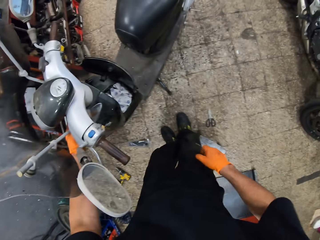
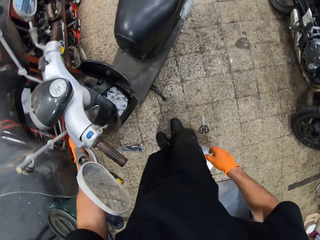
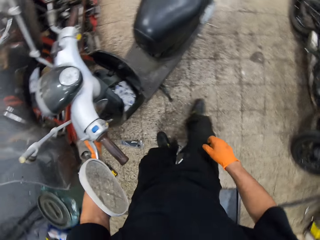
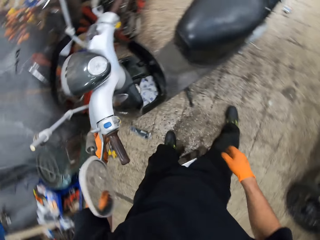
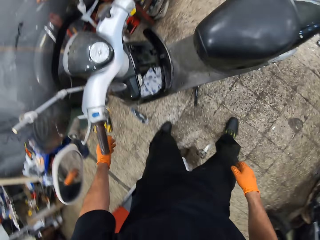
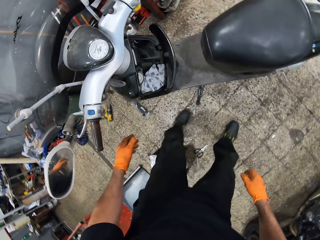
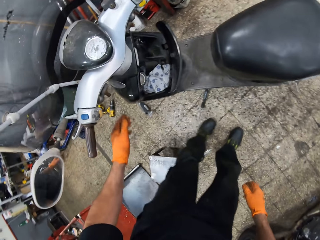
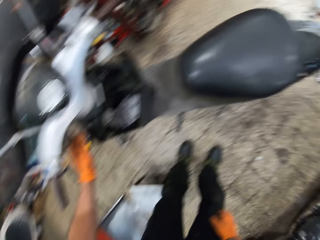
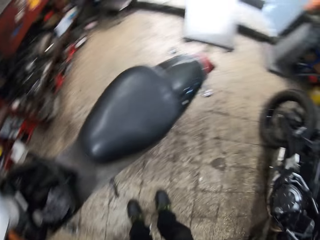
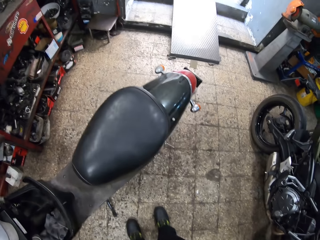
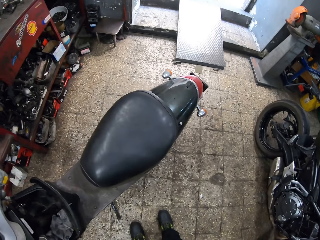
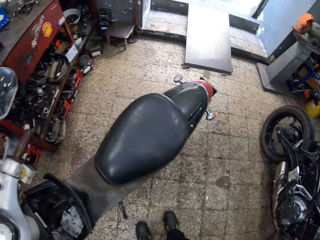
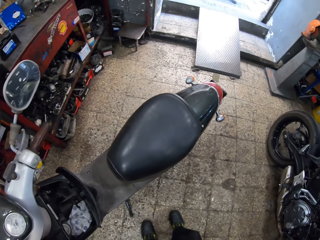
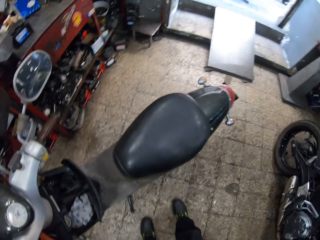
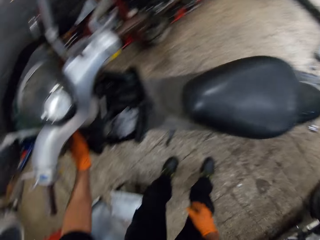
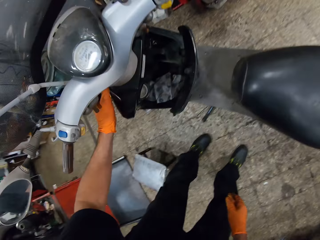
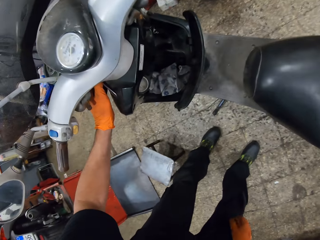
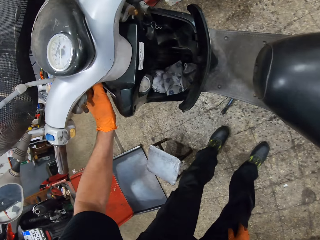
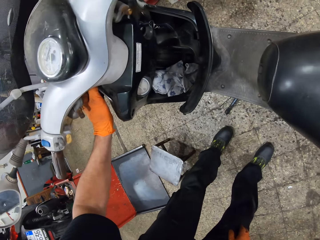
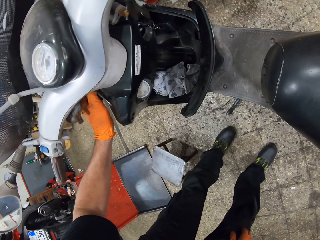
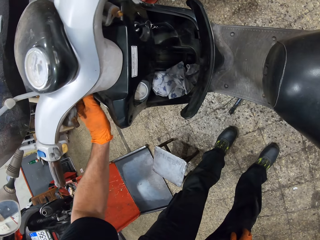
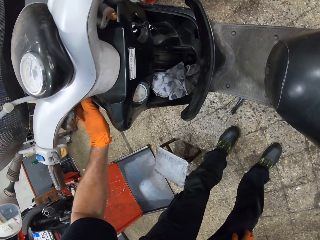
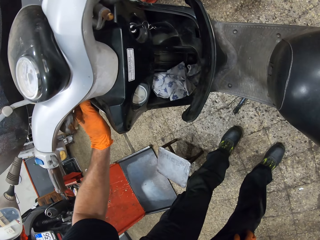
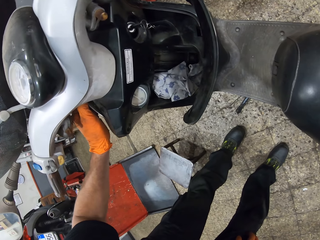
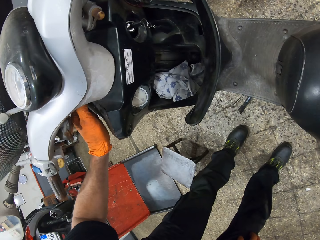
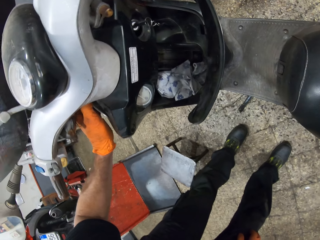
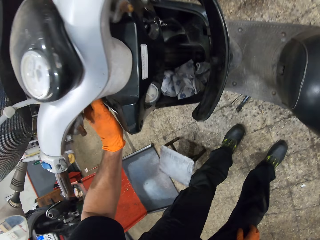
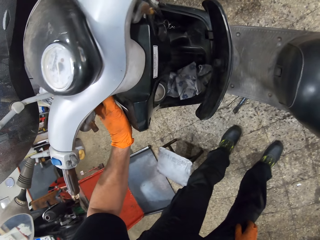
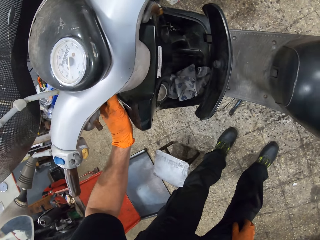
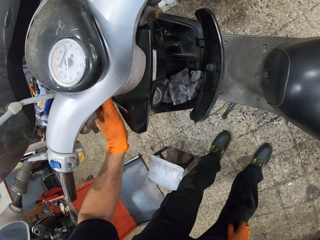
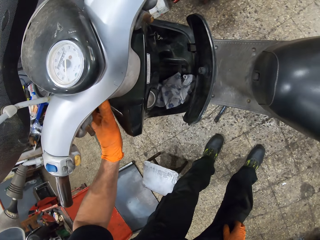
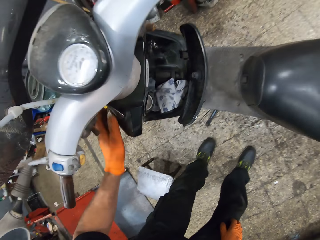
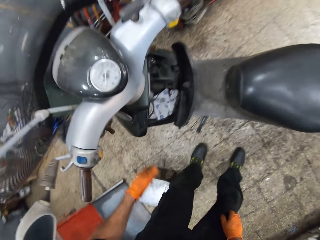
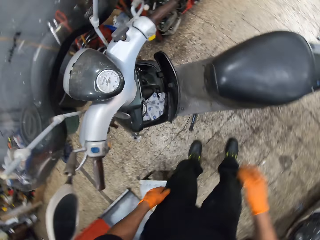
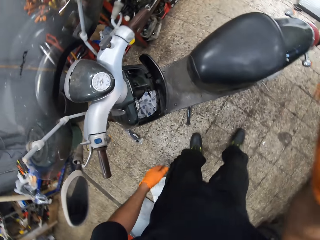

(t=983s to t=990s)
The camera wearer looks at the moped. They let go of the moped with the right hand. They make a step. They let go of the moped with both hands. They make a step. They hold the moped with the left hand. They look at the moped.
